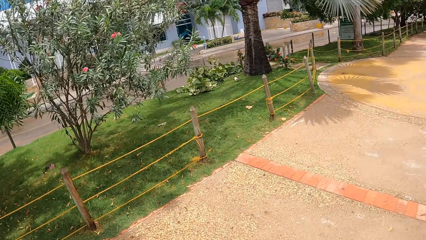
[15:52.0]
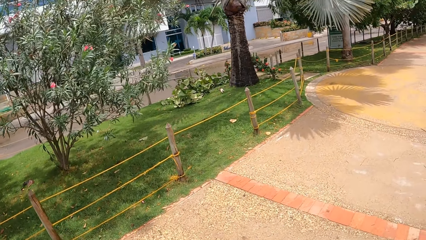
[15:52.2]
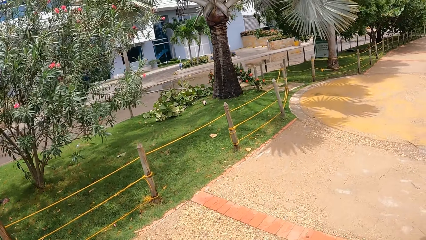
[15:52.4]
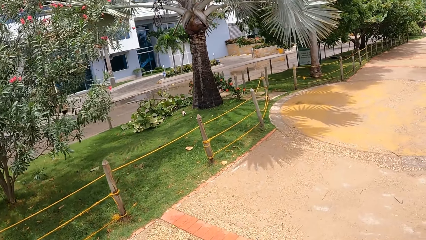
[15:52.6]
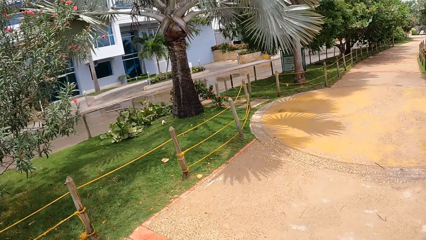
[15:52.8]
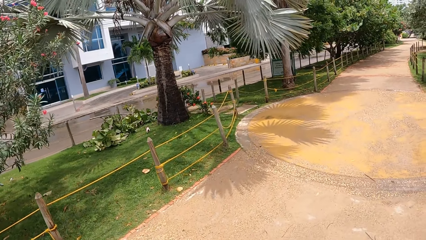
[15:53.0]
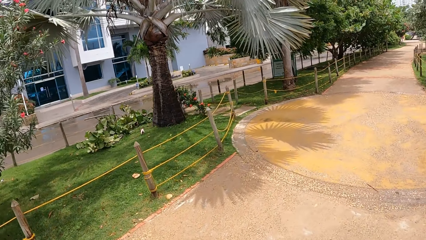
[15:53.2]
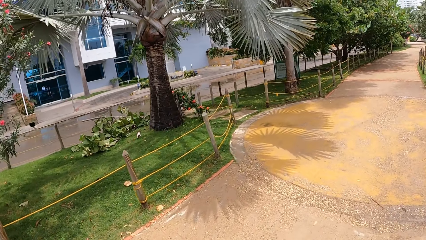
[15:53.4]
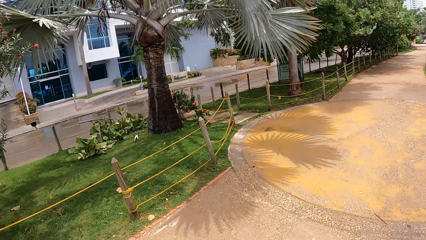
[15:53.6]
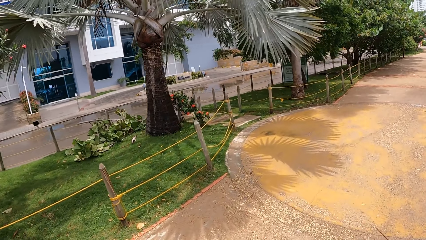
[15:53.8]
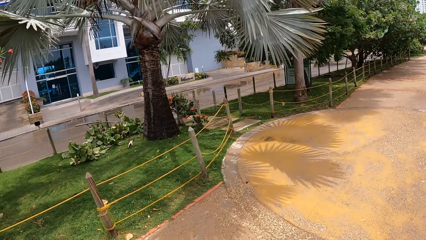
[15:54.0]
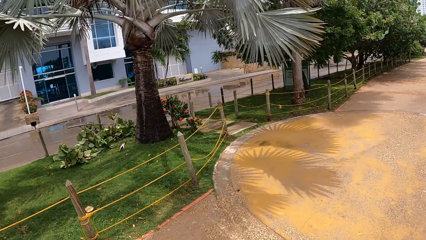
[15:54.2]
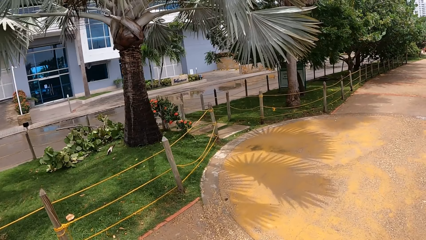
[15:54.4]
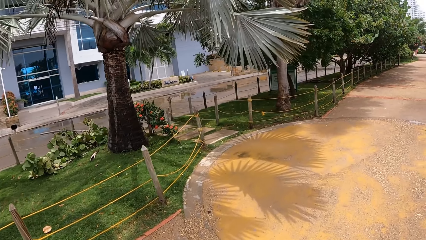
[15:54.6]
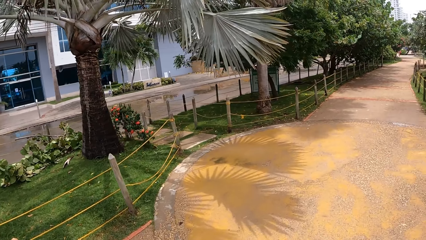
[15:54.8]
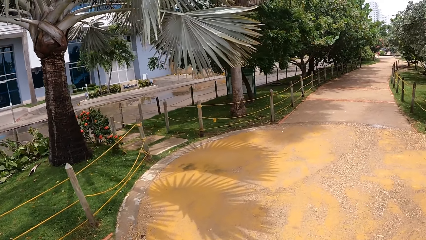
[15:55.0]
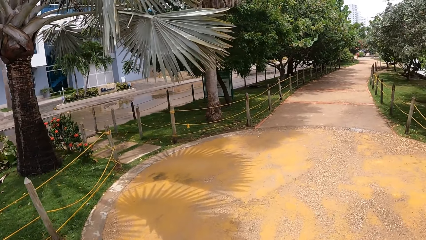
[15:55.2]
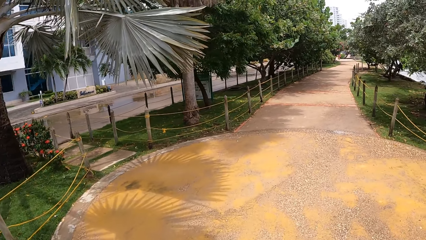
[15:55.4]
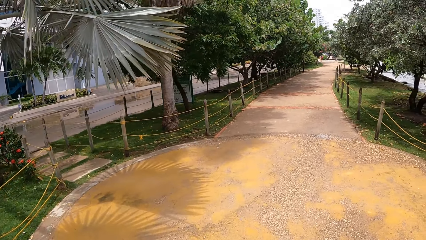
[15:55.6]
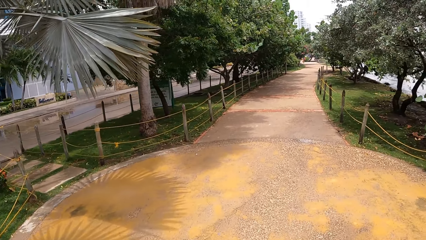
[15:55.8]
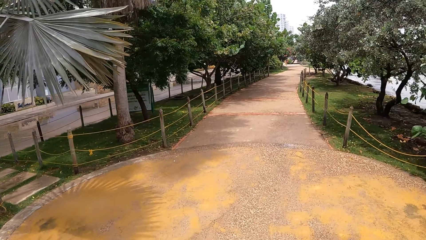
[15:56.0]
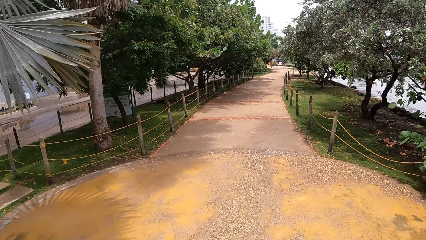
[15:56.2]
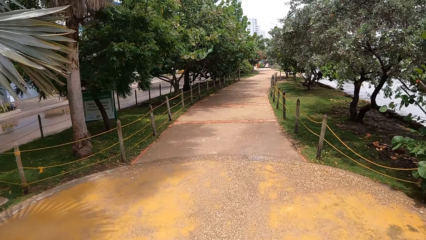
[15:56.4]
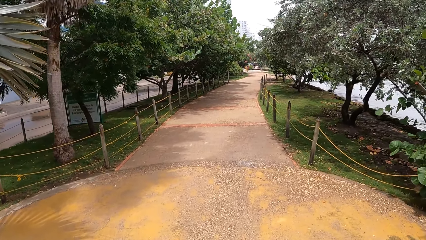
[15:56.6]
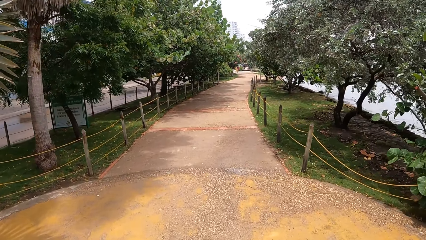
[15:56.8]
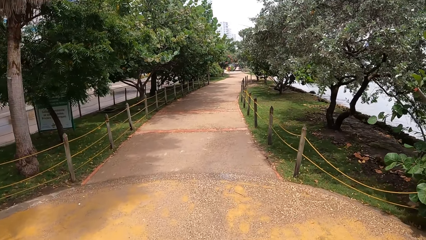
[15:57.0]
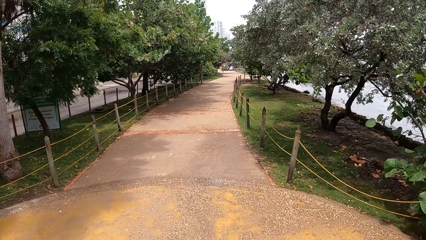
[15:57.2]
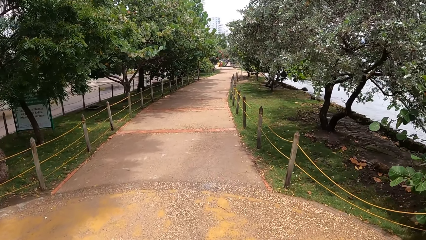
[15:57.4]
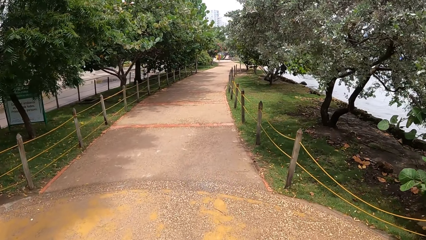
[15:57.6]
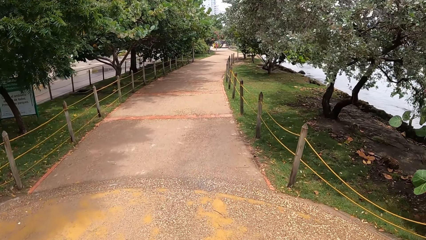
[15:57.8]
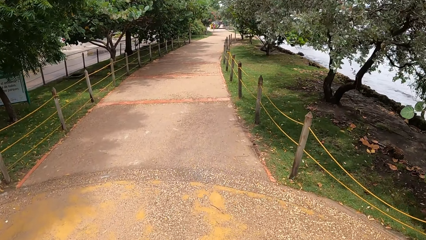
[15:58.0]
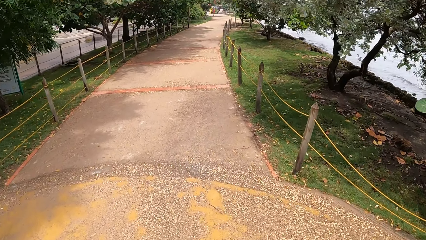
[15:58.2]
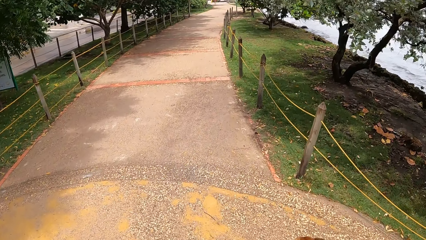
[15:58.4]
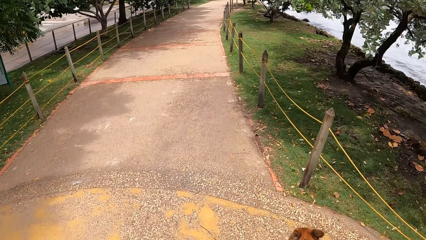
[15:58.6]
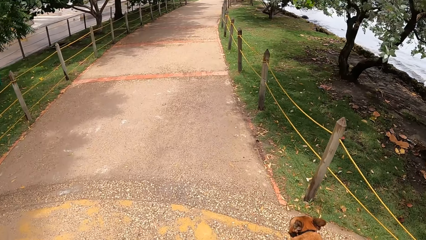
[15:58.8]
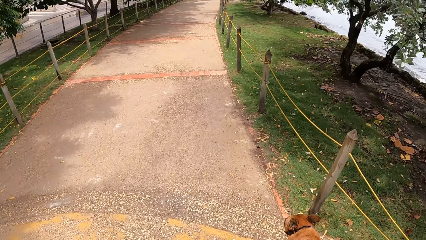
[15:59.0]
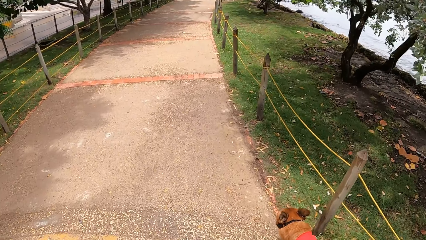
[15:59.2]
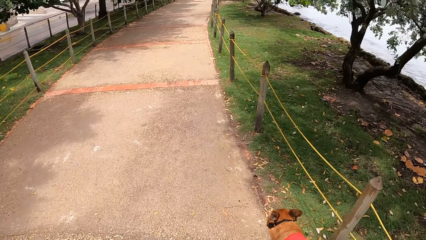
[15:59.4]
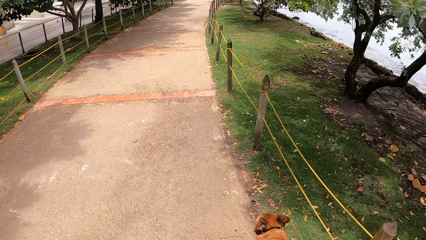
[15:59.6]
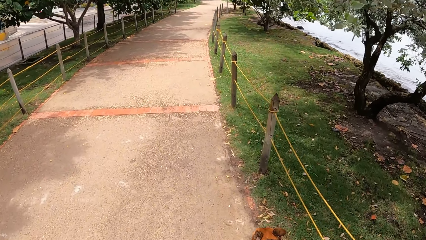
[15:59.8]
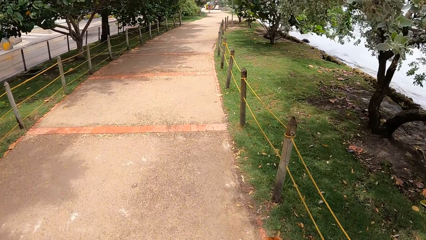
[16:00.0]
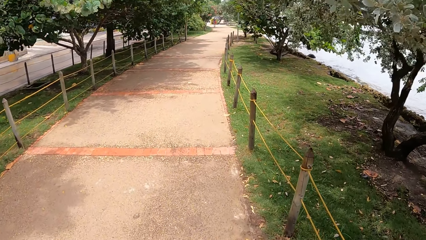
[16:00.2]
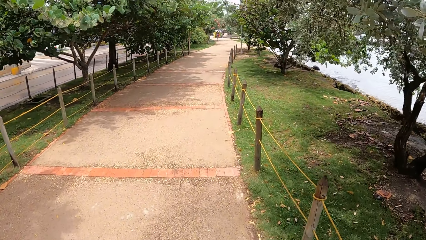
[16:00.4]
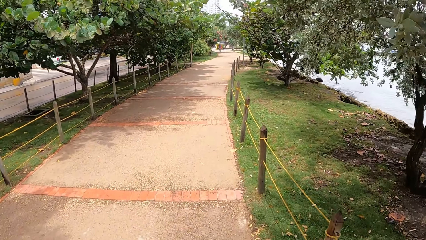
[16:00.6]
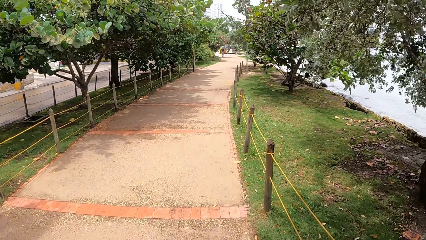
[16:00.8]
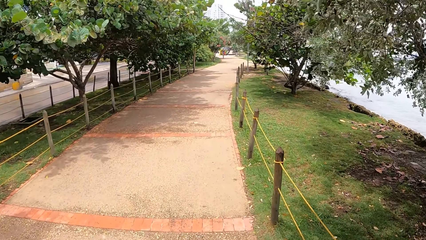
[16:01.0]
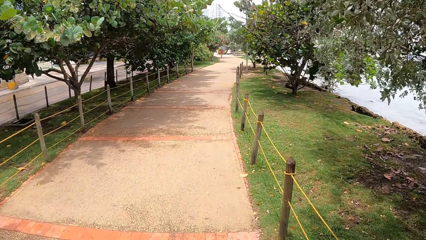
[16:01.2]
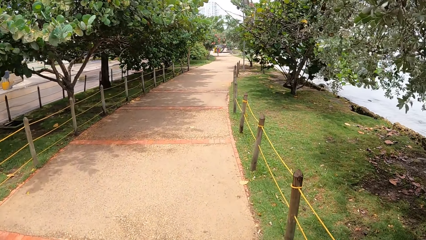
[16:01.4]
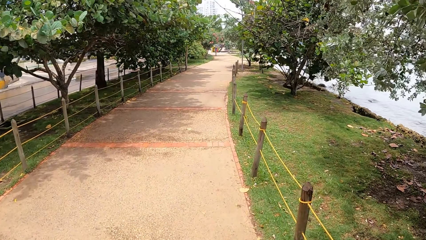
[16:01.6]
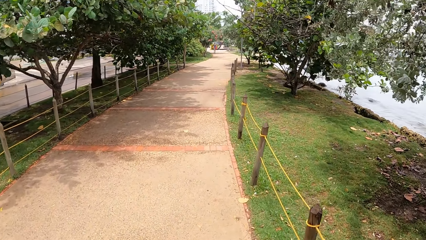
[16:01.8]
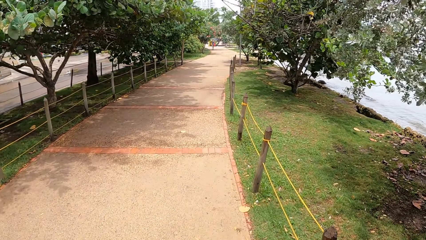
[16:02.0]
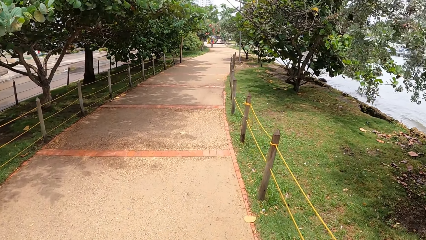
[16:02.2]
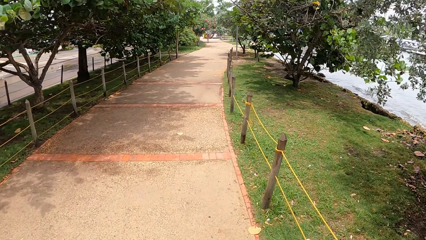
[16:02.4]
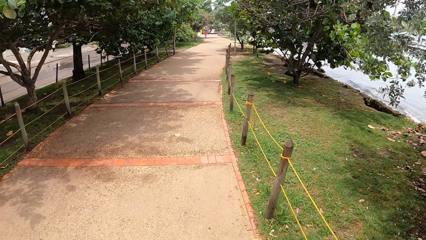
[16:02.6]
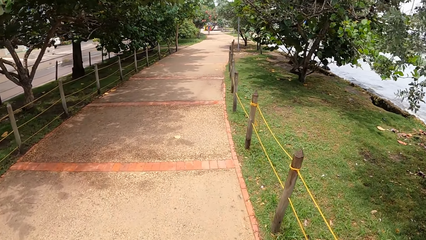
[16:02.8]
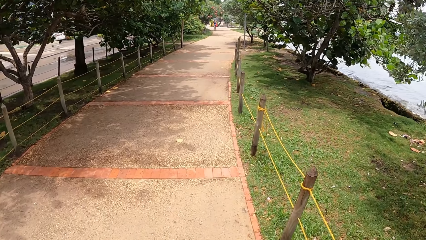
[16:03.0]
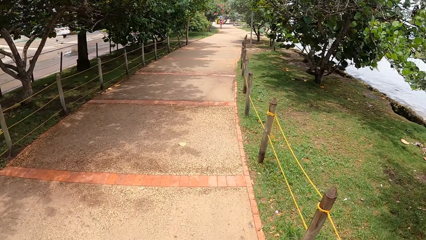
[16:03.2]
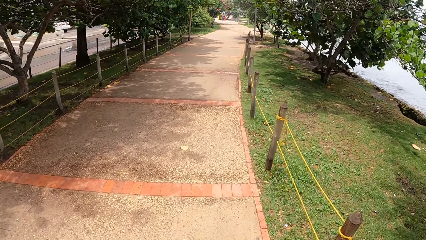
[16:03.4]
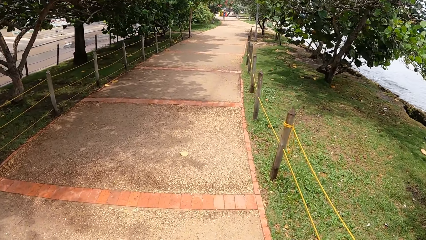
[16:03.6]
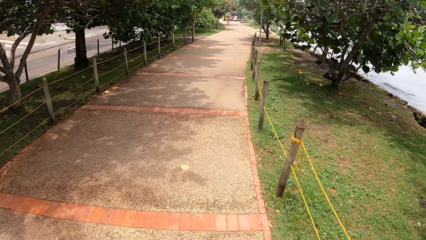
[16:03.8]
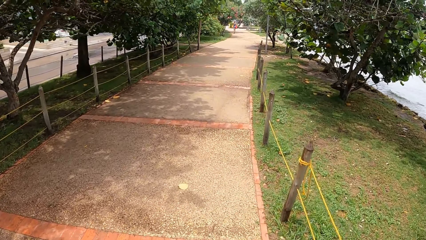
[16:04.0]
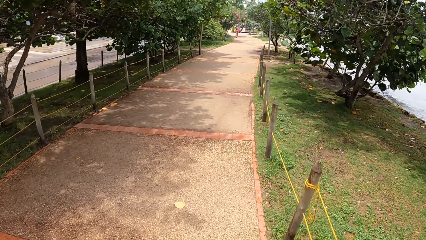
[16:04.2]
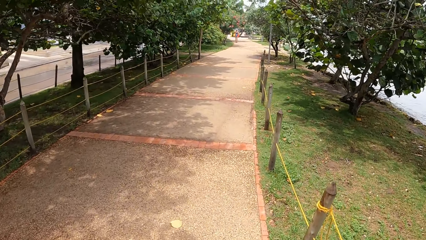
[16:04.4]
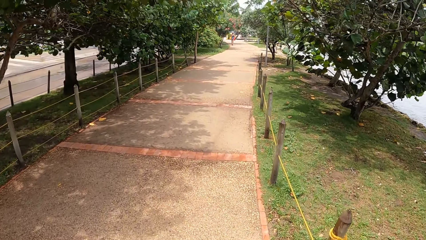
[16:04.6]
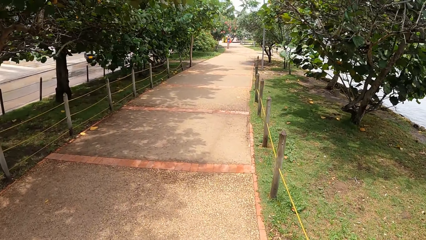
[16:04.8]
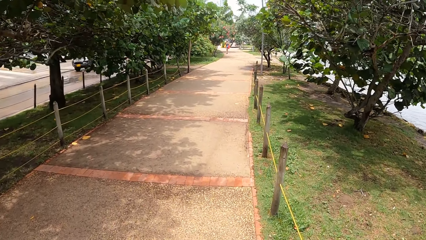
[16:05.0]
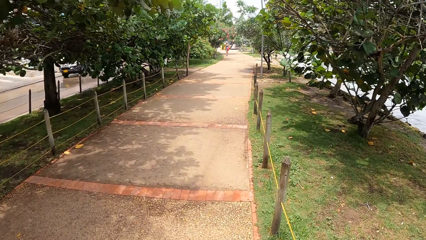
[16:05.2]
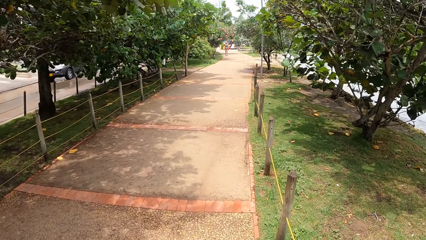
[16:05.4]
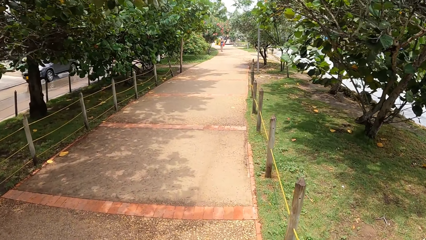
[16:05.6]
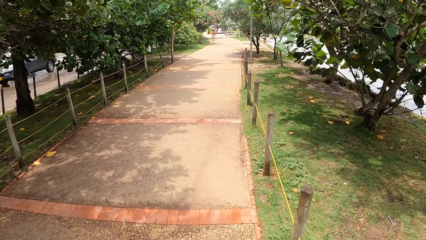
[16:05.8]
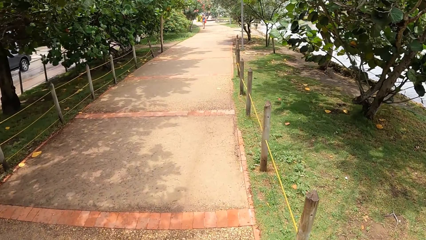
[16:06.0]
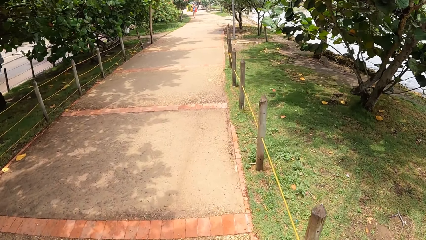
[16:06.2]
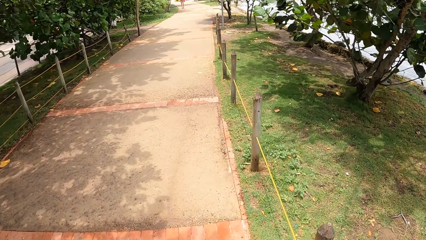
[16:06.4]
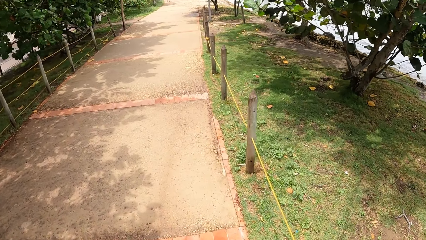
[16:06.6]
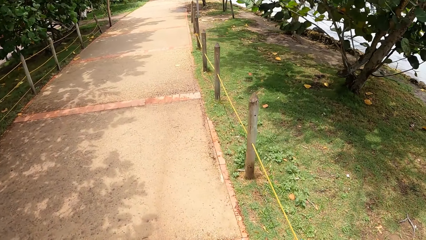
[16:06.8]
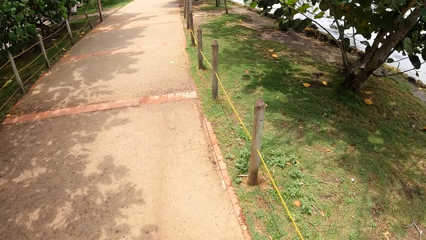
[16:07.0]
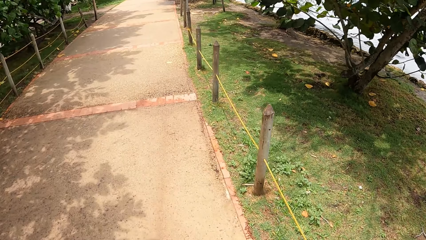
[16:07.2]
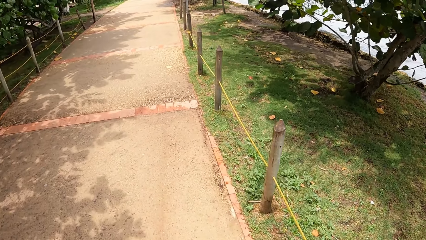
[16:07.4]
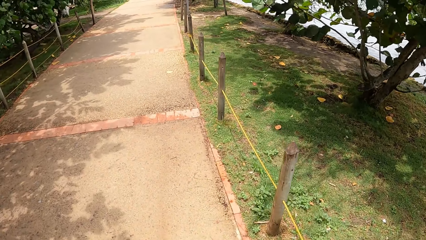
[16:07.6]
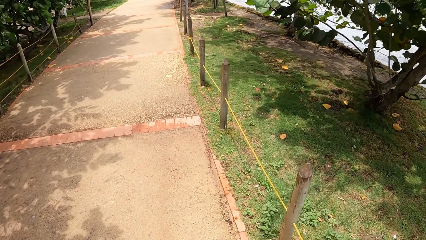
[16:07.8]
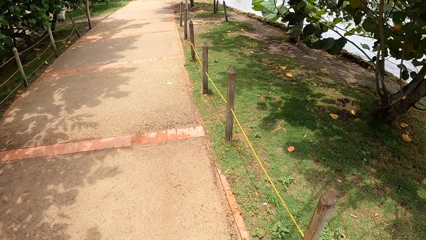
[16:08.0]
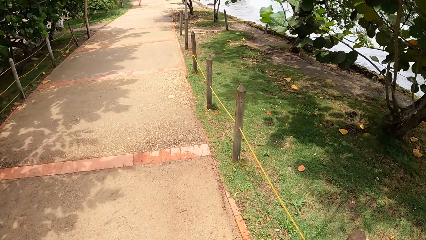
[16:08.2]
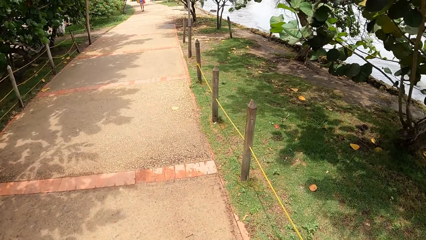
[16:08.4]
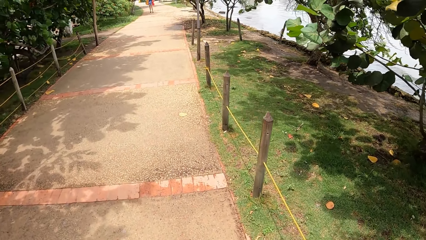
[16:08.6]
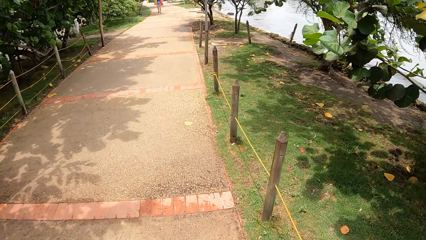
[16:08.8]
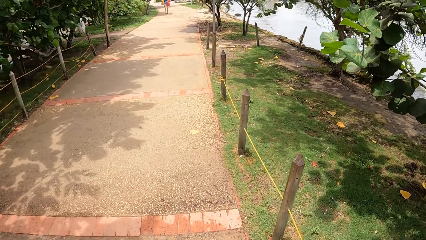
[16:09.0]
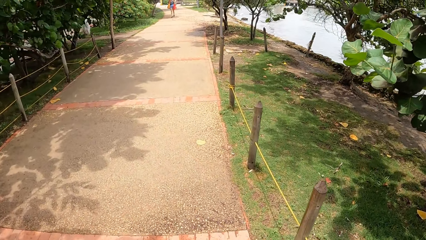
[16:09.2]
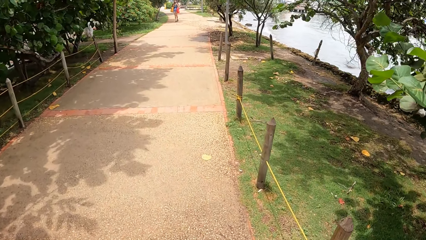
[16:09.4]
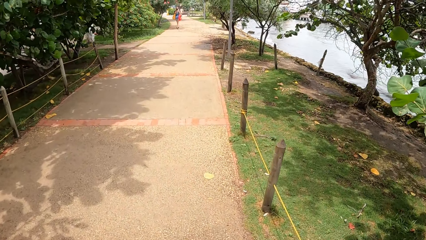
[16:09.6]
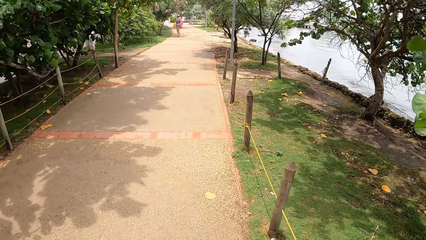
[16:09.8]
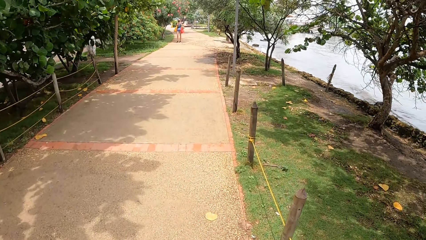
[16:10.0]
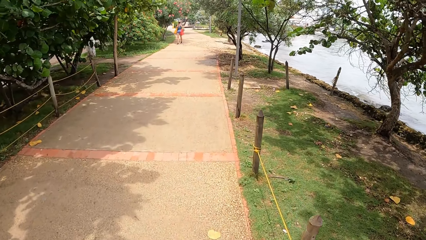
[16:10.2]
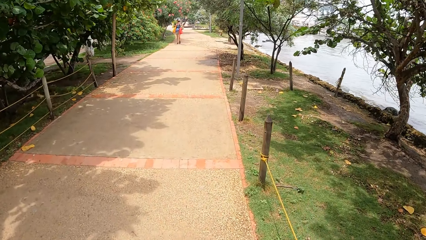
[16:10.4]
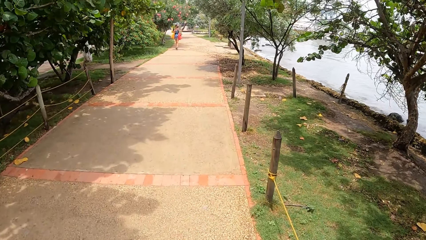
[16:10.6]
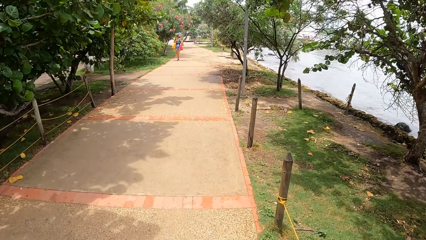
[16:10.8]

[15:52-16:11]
The camera wearer looks at the pathway. They walk on the pathway.
